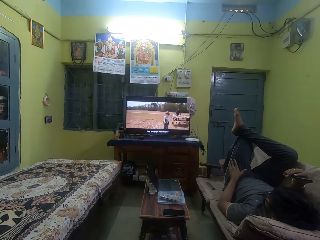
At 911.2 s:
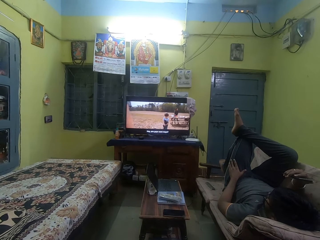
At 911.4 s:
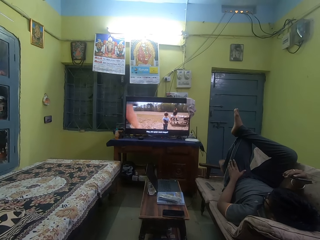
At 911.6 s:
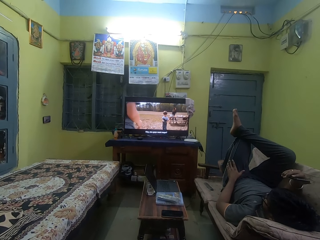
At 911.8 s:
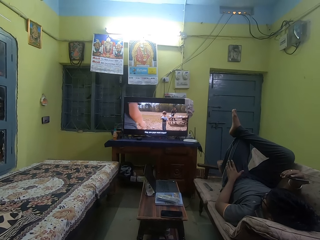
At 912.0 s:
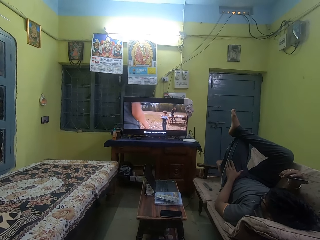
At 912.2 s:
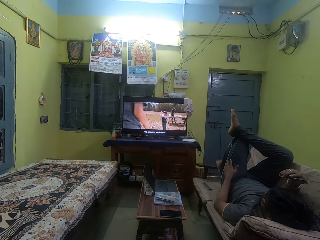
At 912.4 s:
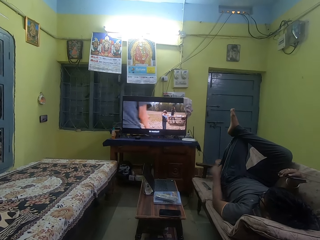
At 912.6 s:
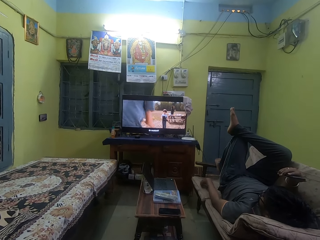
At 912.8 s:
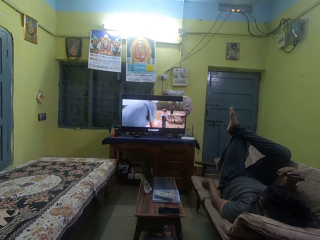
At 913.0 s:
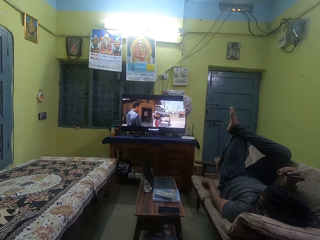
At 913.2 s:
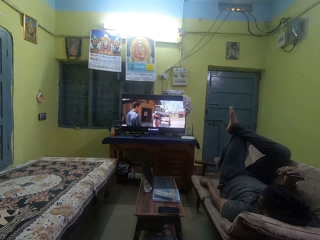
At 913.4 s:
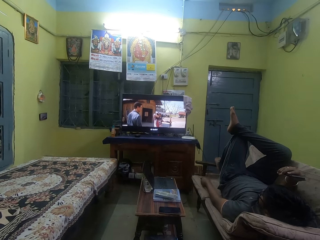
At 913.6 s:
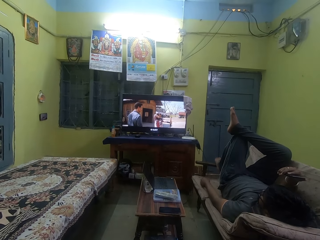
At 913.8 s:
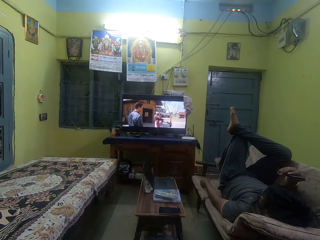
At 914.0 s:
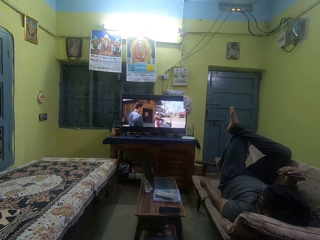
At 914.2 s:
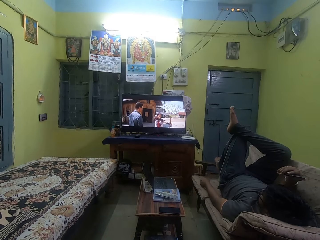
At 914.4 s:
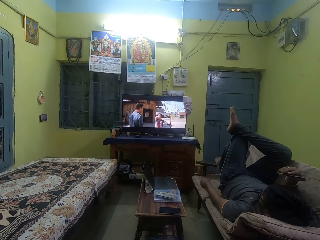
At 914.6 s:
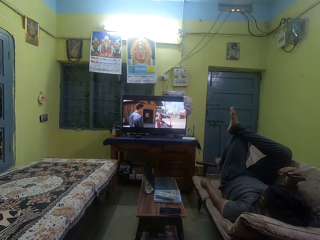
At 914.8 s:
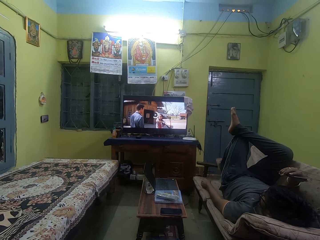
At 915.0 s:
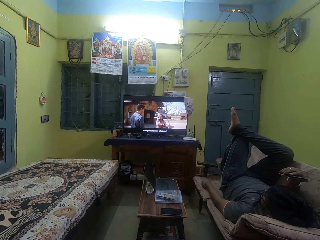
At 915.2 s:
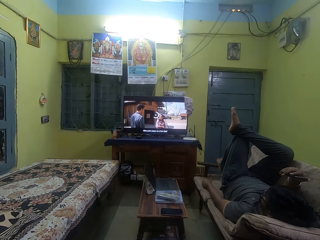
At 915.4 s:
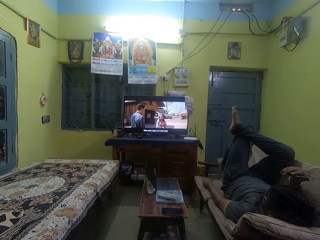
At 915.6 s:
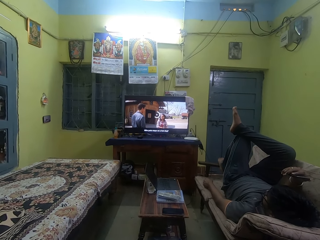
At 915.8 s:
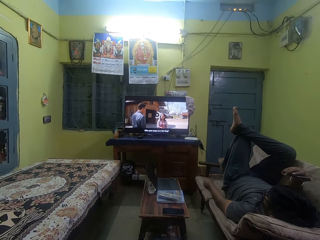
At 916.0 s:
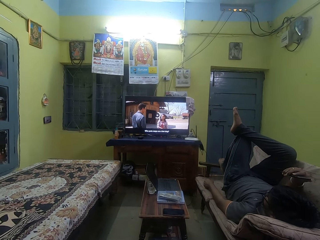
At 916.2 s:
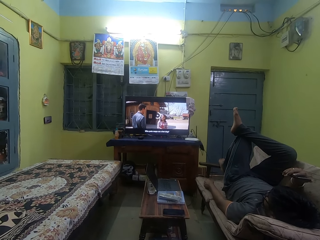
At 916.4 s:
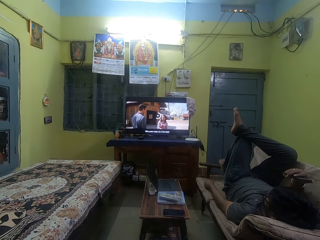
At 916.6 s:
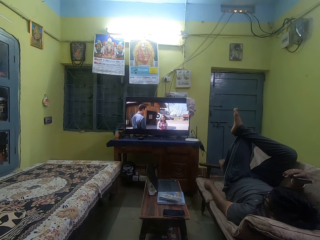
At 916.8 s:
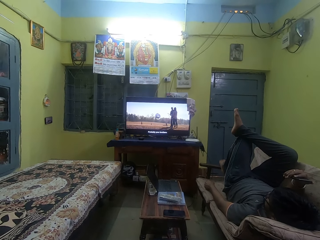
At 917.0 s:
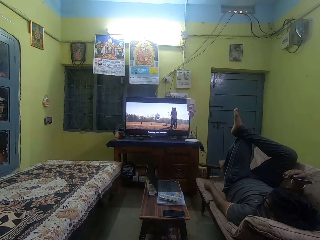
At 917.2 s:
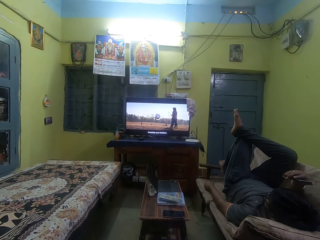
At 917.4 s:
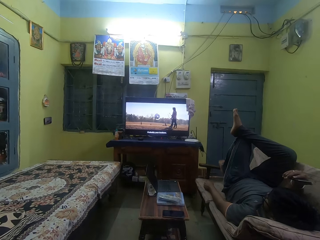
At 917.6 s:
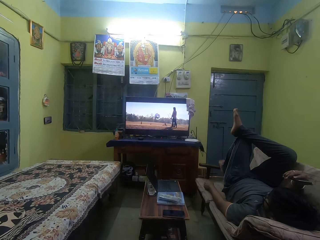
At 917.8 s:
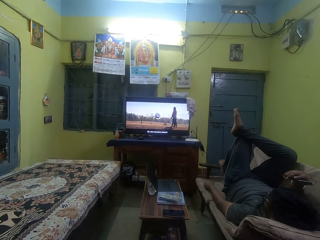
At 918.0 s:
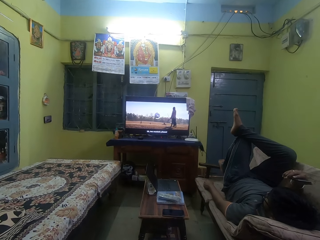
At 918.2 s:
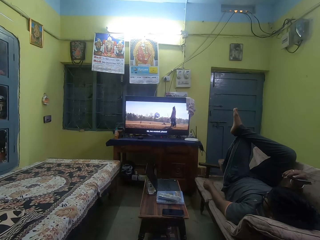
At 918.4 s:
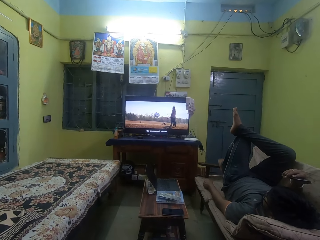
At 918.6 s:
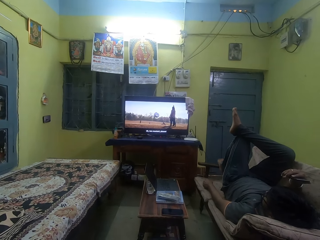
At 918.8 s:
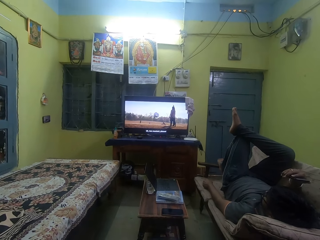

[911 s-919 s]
The man picks up the remote control from the couch with his left hand and operates the remote control with his left hand.

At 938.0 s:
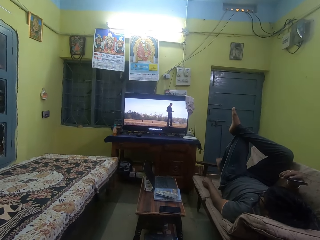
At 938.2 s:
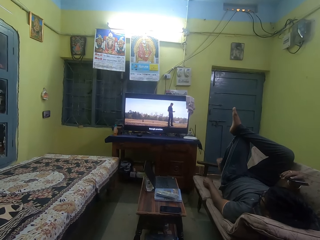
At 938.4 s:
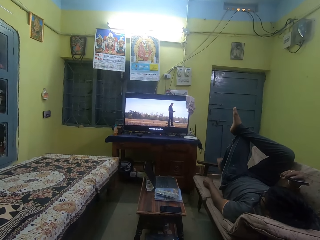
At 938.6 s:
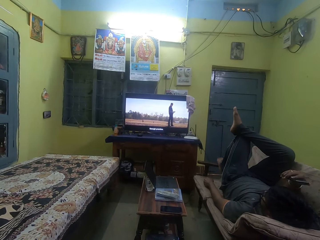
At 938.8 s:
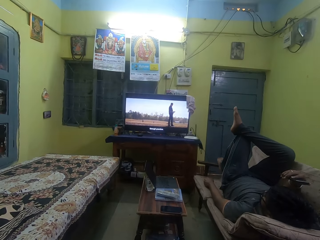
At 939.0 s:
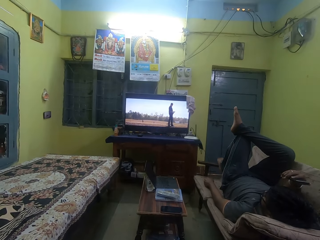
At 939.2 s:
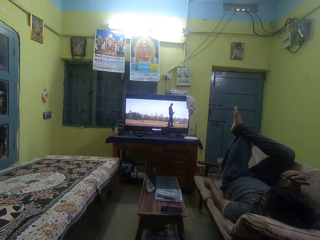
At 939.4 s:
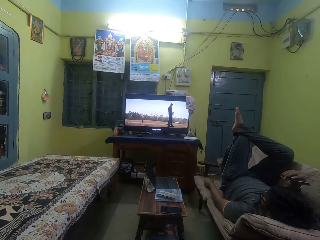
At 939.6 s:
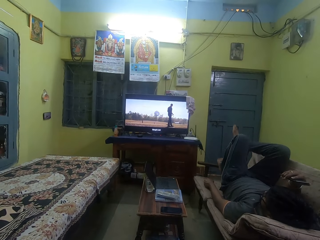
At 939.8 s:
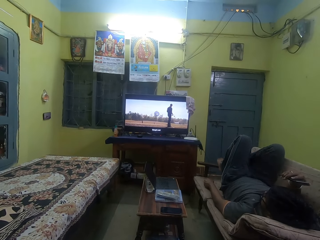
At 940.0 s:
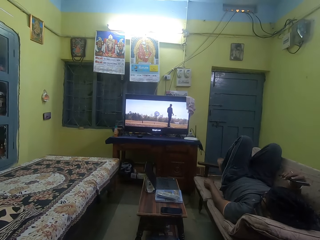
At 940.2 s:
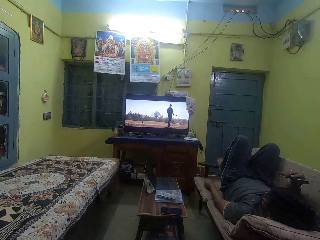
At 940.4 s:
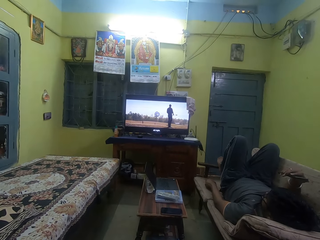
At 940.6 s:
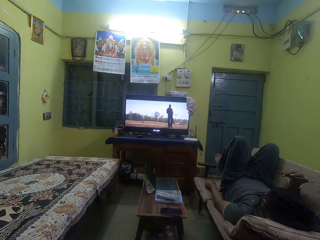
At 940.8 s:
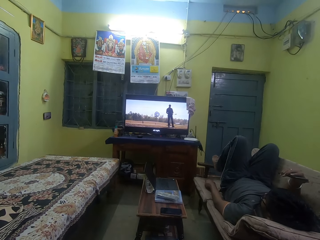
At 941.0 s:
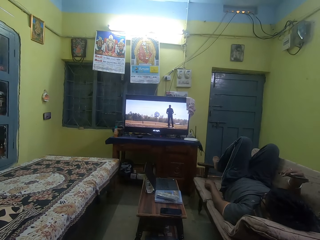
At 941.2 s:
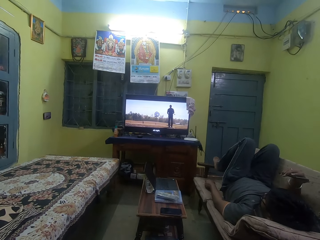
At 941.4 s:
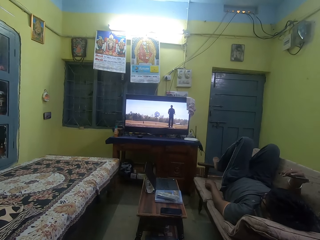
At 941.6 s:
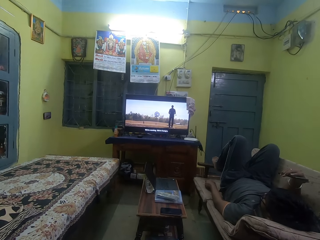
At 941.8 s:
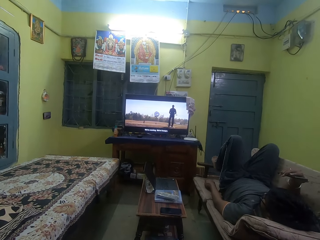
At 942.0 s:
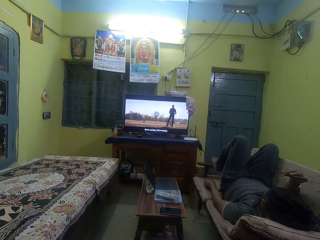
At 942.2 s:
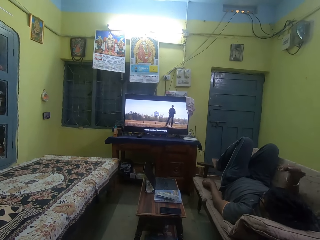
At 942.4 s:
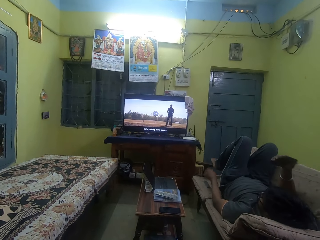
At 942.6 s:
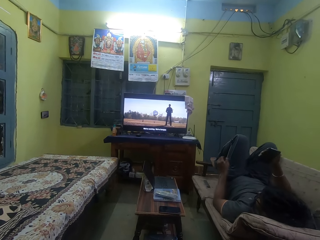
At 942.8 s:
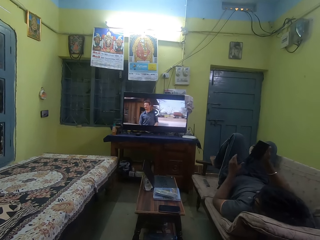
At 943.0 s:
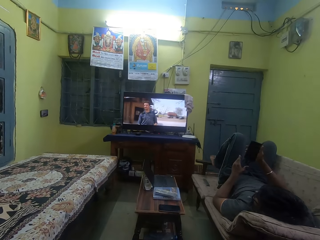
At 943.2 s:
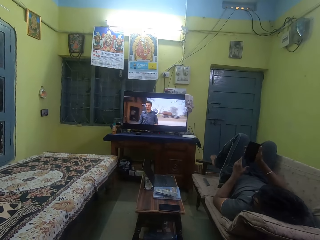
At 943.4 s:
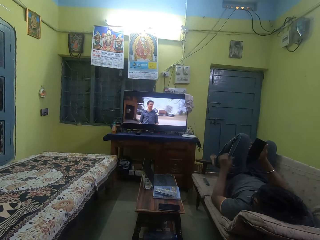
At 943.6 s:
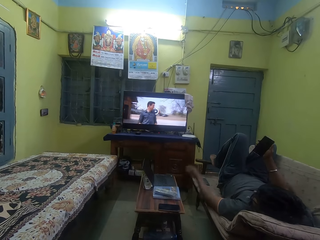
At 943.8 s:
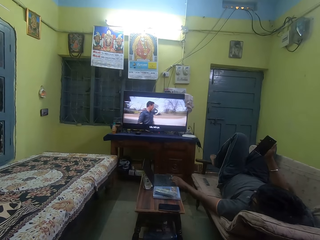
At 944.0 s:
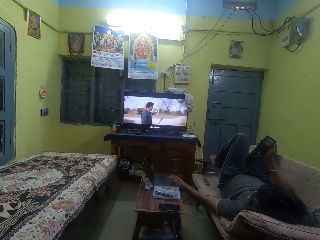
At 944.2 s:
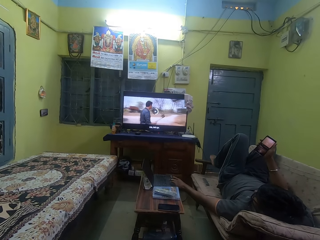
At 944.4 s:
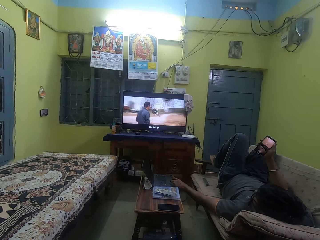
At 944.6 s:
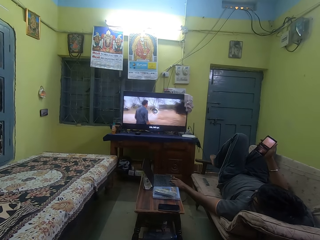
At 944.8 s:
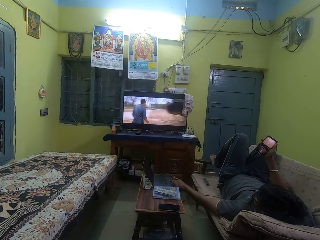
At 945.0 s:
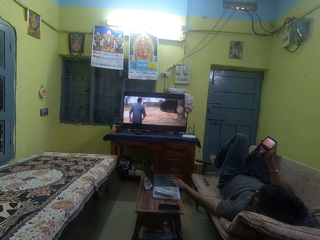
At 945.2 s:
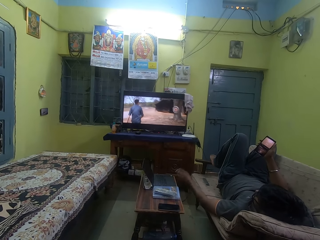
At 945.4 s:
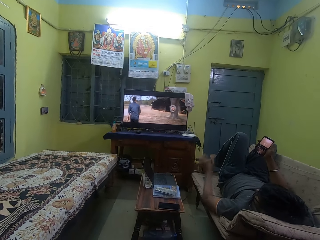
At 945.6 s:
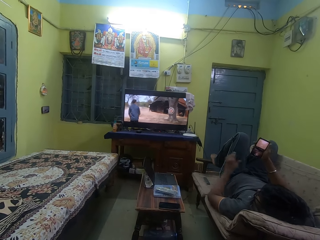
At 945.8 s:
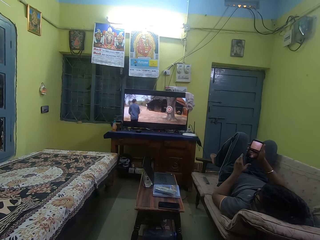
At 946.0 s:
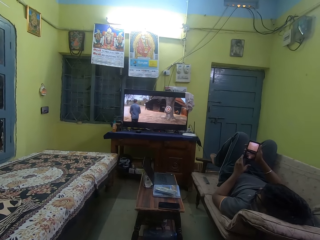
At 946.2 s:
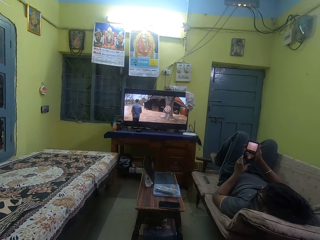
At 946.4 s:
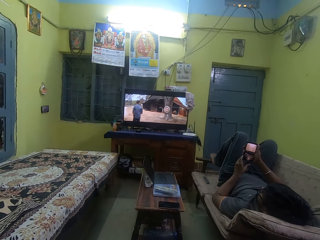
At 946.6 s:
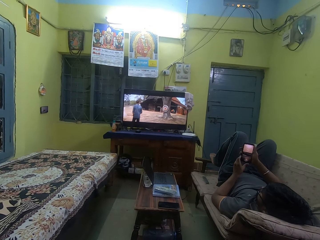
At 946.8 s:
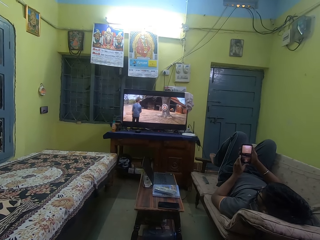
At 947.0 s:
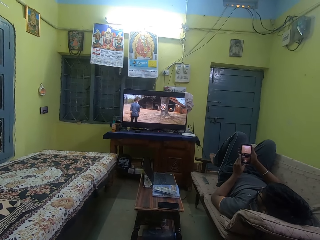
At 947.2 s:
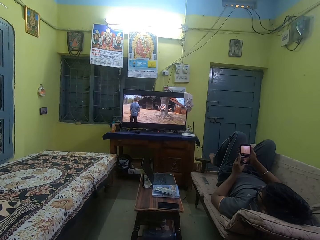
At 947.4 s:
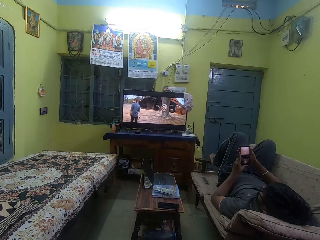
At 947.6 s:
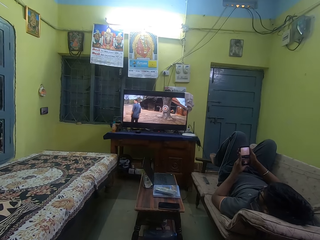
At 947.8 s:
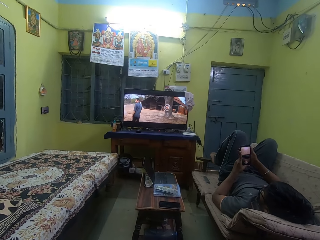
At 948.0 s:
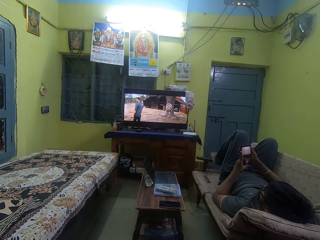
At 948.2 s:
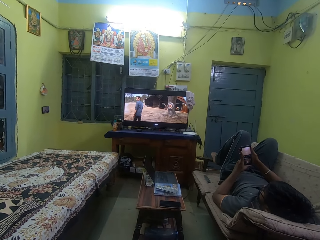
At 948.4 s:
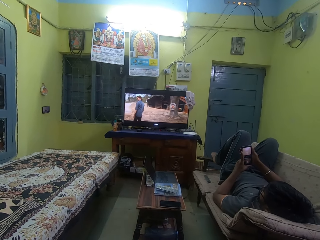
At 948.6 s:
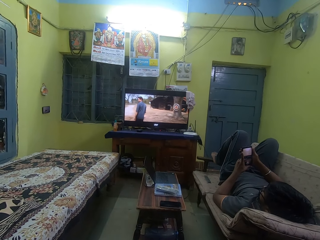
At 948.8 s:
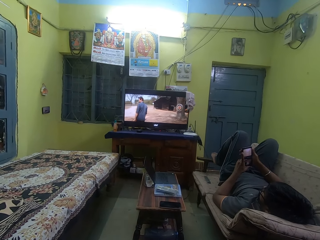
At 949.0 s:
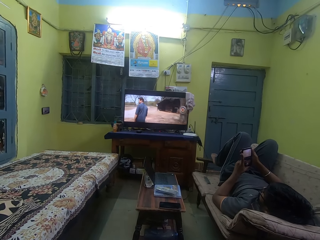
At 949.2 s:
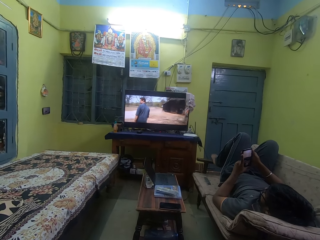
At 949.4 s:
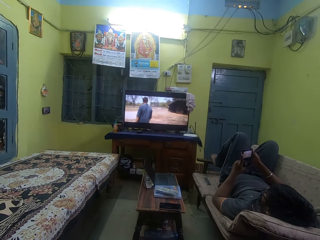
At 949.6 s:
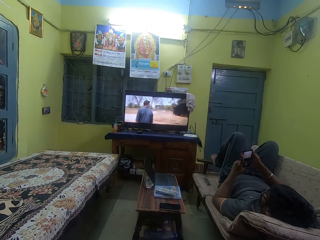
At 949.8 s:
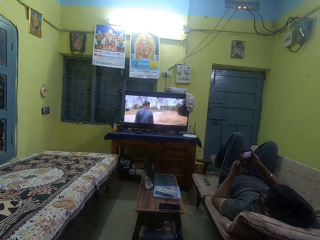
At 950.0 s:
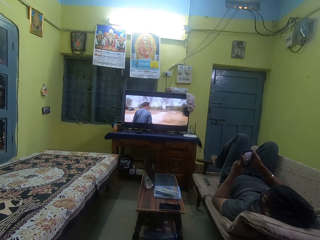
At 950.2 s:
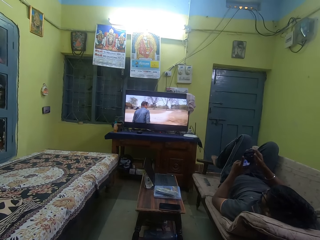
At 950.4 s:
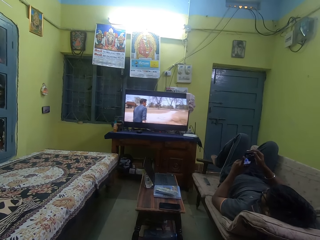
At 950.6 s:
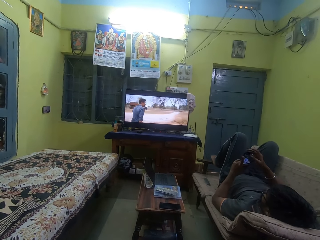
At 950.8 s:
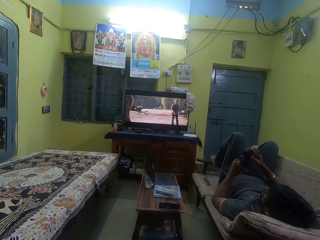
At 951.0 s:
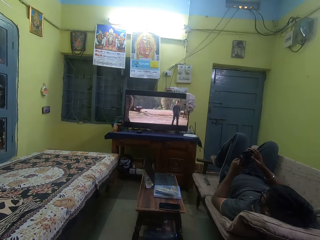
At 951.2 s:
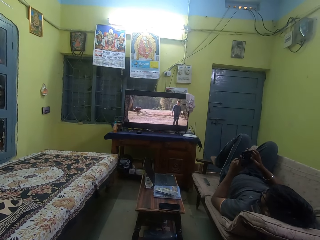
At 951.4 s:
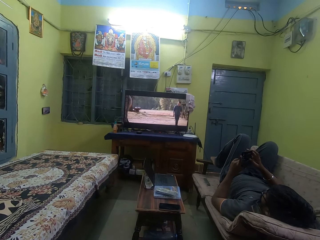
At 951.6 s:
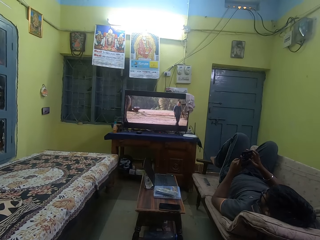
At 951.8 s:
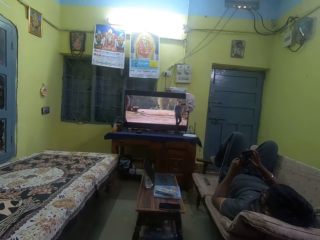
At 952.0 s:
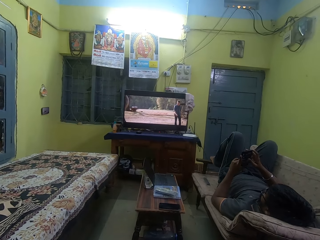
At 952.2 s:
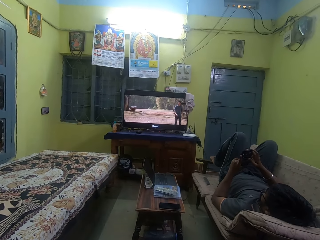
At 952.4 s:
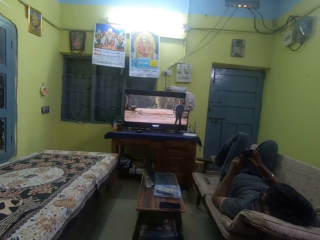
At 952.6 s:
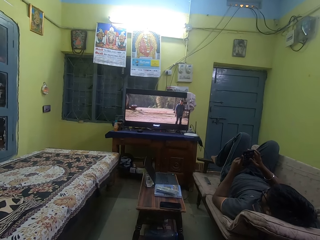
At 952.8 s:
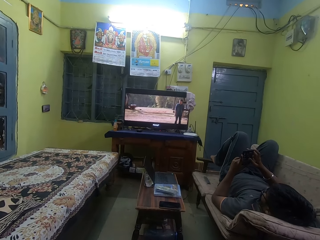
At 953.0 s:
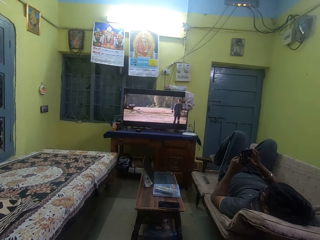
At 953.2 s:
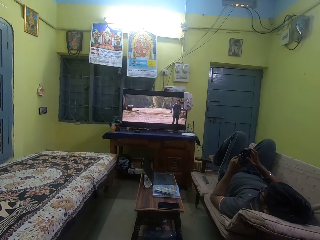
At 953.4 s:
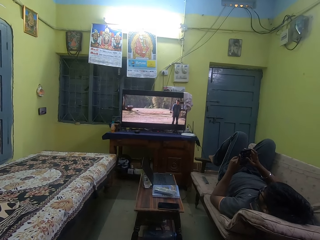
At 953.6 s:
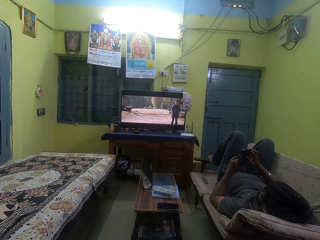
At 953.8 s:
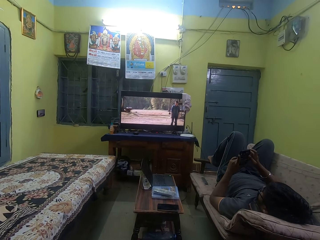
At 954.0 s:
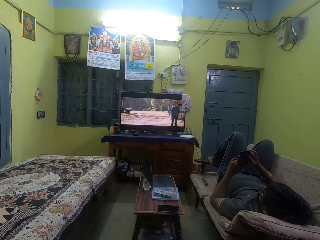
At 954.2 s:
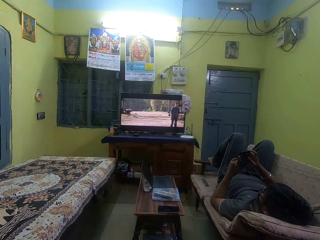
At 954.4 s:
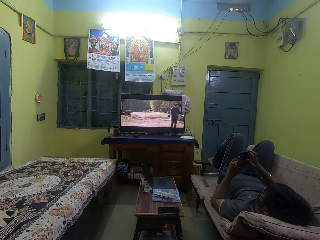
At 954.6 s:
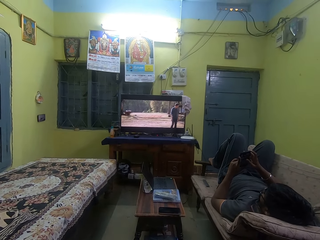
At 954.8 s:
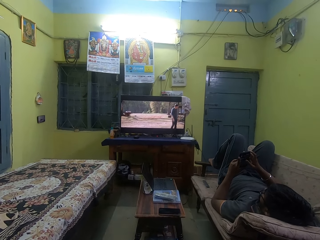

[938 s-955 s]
The man places his right leg on the arm of the couch. The man operates the phone with his right hand and operates a laptop with his left hand. The man holds the phone with both hands. The man operates the phone with his right hand.
